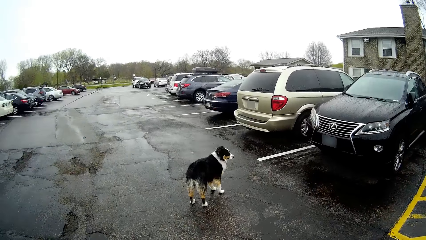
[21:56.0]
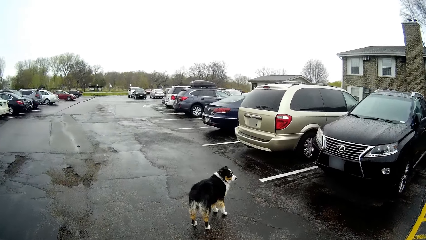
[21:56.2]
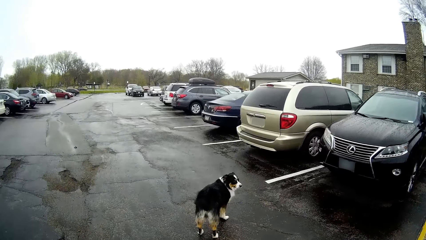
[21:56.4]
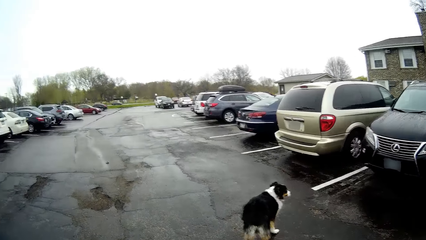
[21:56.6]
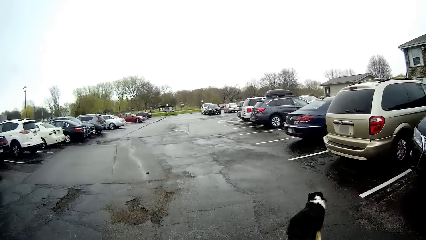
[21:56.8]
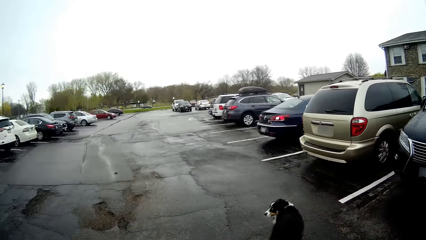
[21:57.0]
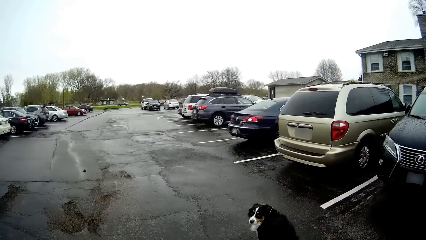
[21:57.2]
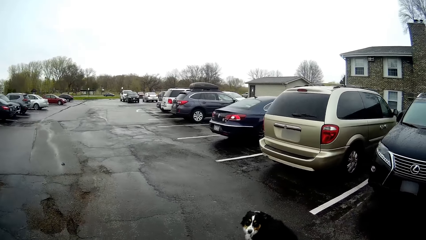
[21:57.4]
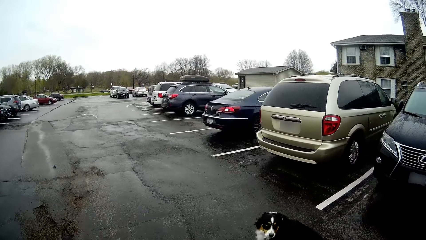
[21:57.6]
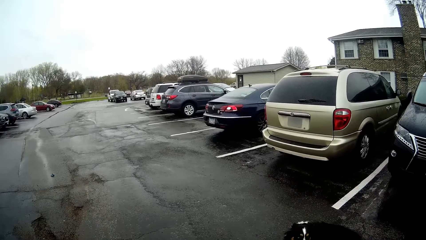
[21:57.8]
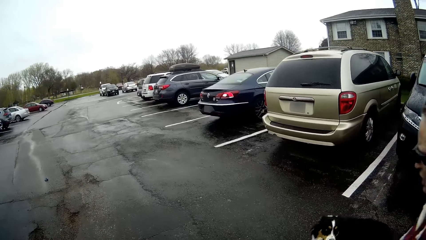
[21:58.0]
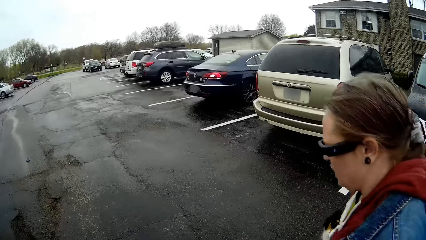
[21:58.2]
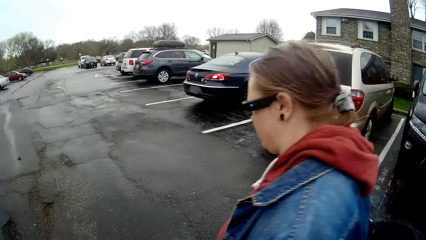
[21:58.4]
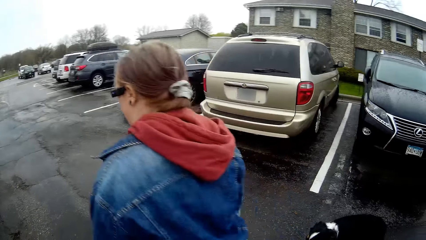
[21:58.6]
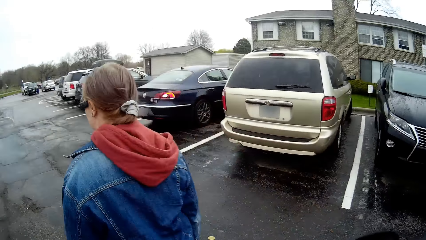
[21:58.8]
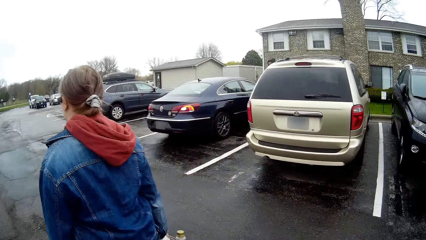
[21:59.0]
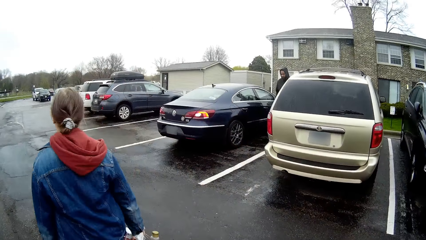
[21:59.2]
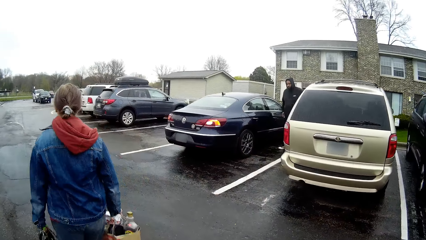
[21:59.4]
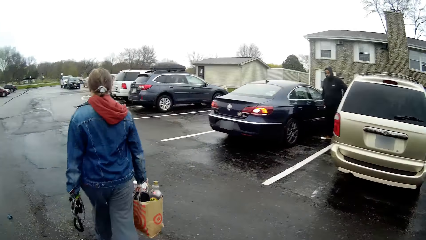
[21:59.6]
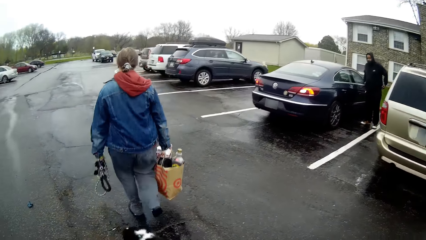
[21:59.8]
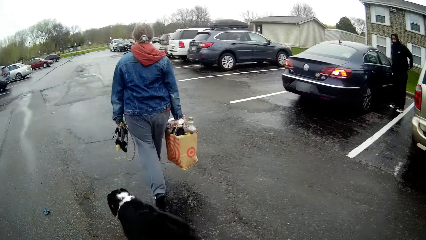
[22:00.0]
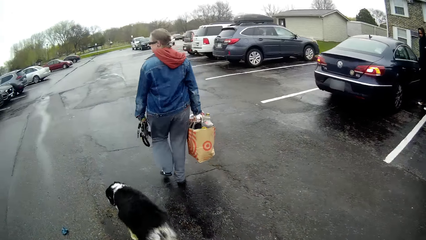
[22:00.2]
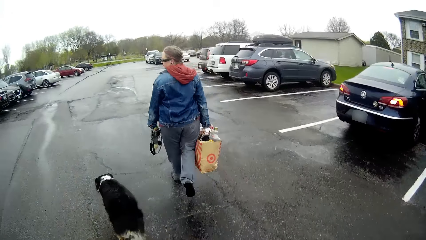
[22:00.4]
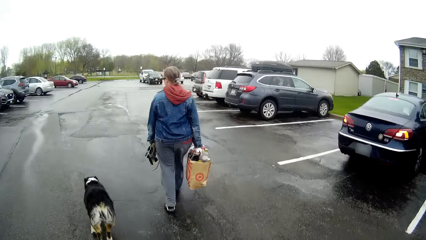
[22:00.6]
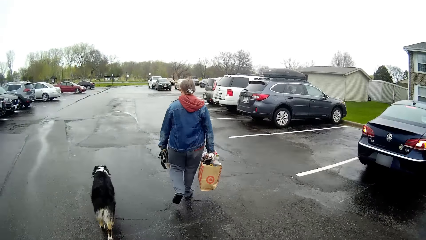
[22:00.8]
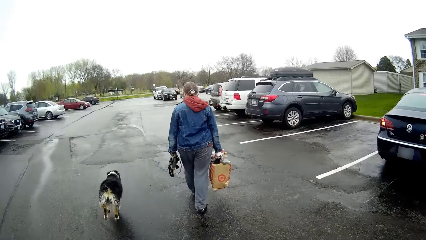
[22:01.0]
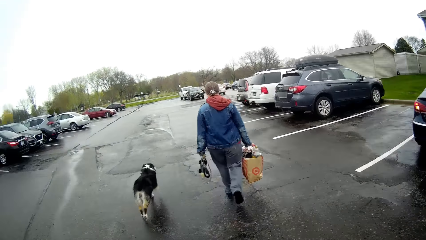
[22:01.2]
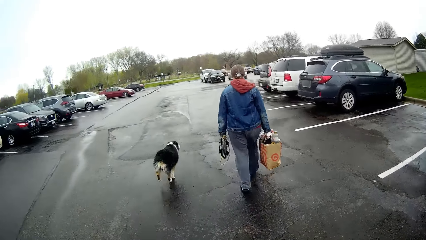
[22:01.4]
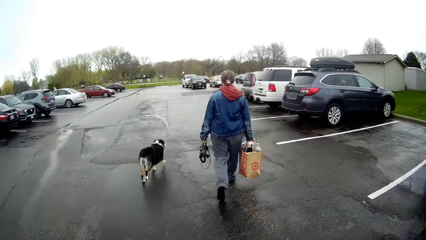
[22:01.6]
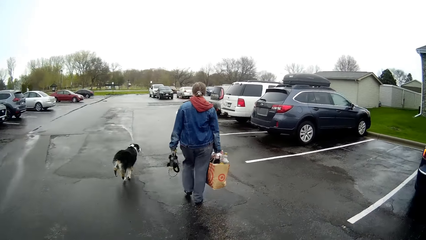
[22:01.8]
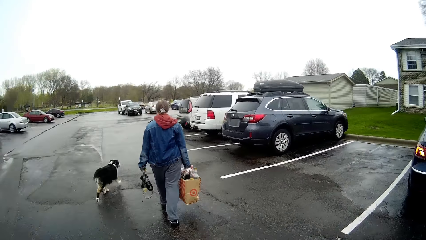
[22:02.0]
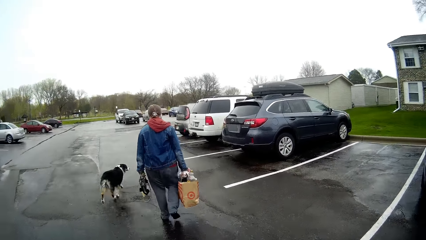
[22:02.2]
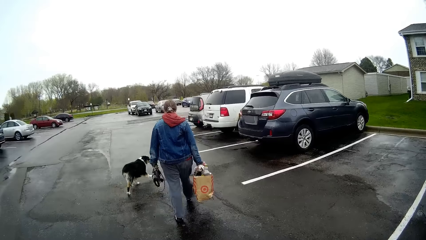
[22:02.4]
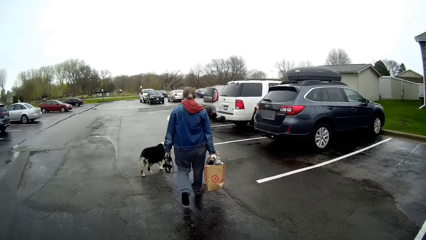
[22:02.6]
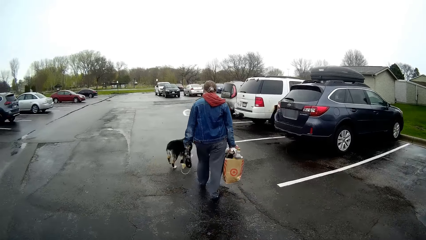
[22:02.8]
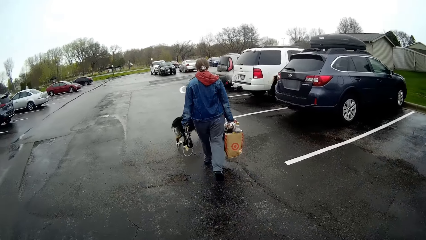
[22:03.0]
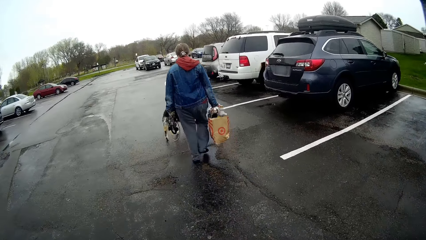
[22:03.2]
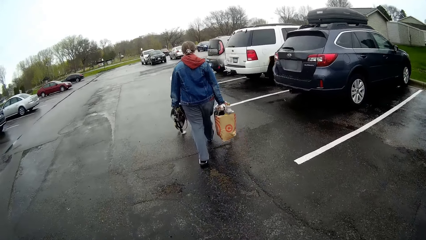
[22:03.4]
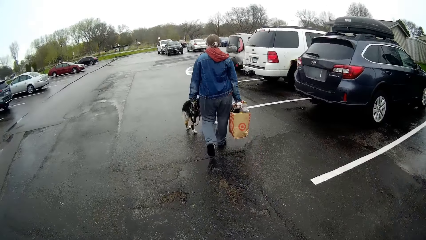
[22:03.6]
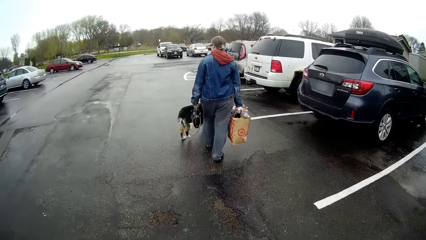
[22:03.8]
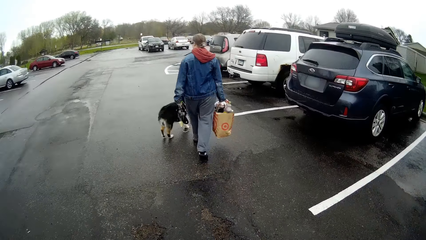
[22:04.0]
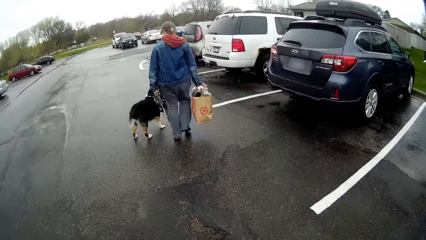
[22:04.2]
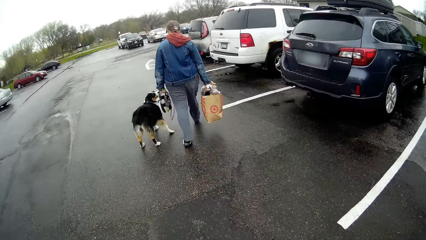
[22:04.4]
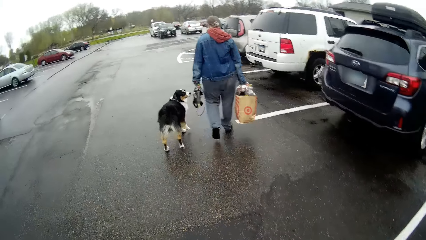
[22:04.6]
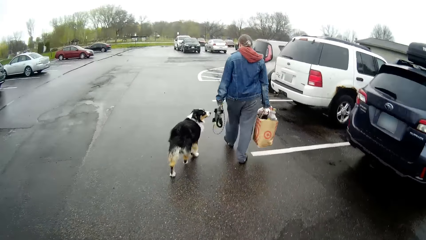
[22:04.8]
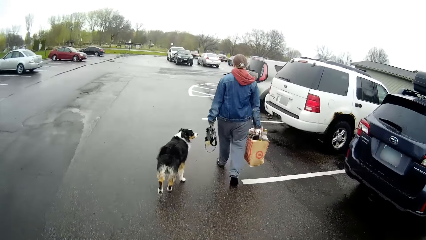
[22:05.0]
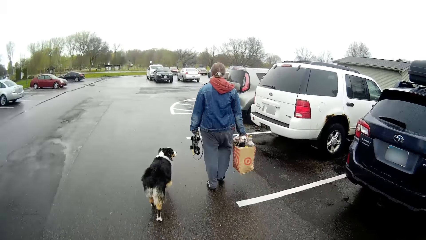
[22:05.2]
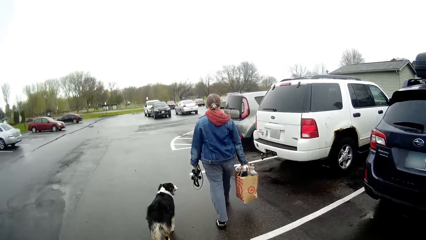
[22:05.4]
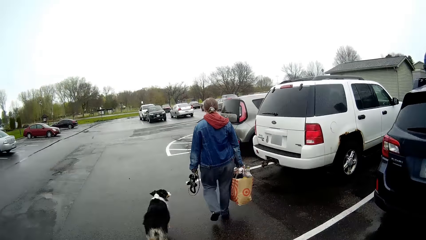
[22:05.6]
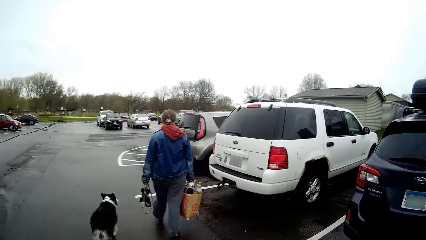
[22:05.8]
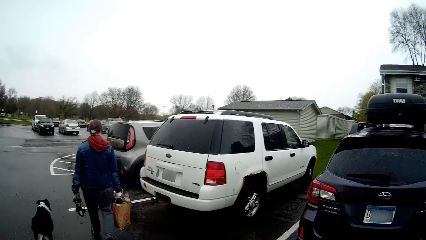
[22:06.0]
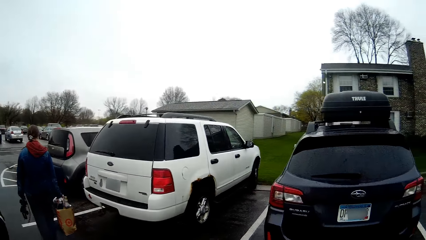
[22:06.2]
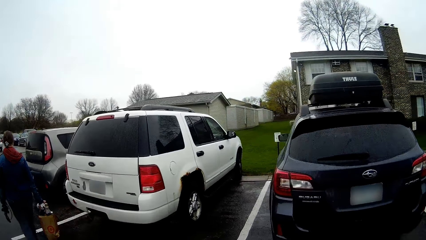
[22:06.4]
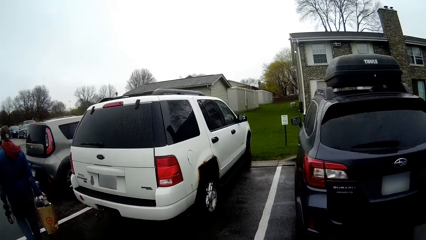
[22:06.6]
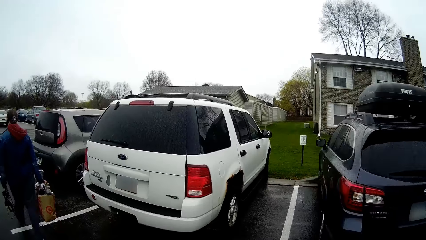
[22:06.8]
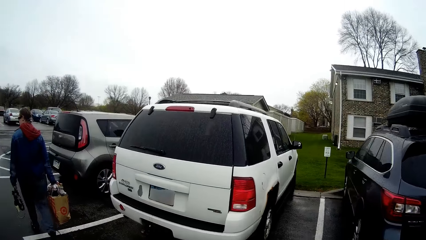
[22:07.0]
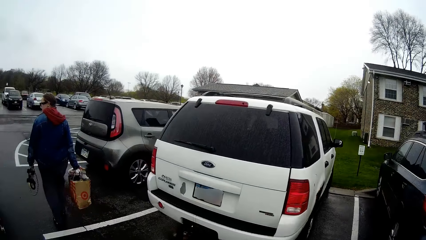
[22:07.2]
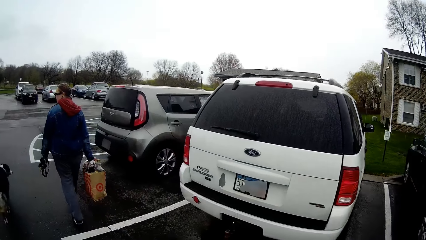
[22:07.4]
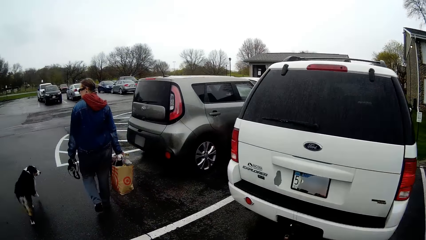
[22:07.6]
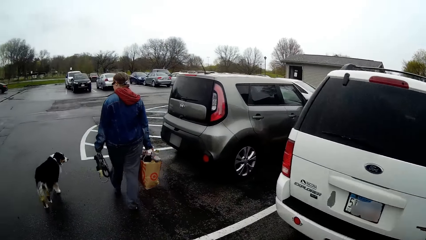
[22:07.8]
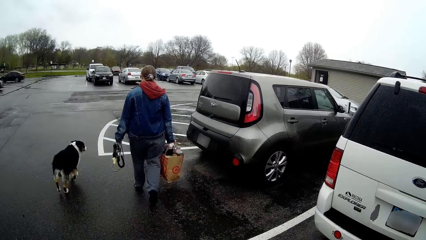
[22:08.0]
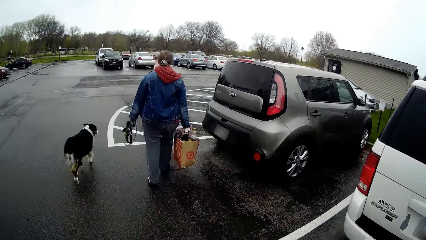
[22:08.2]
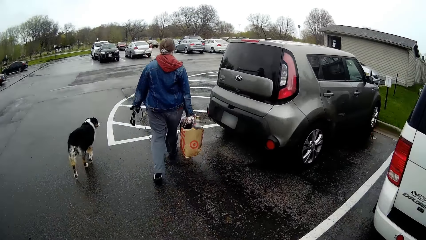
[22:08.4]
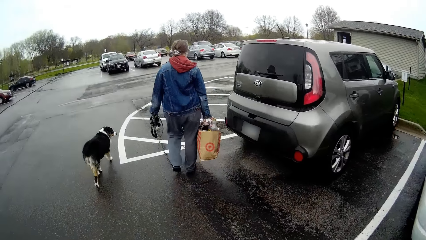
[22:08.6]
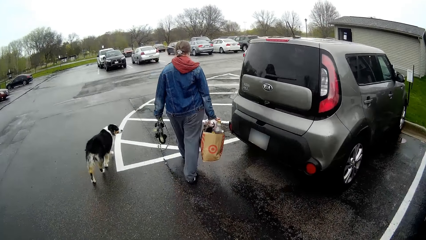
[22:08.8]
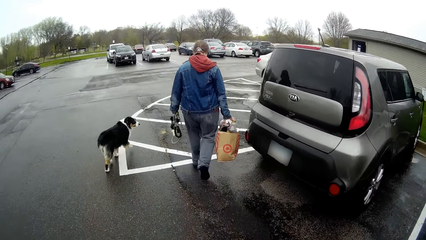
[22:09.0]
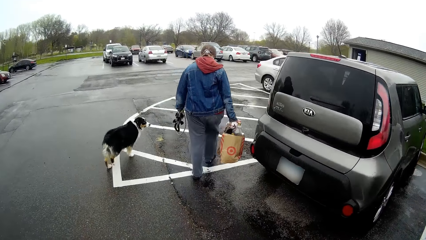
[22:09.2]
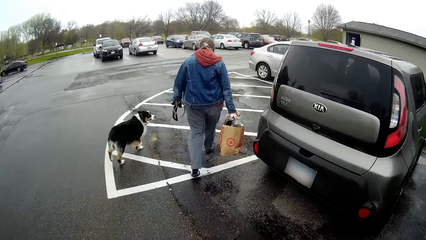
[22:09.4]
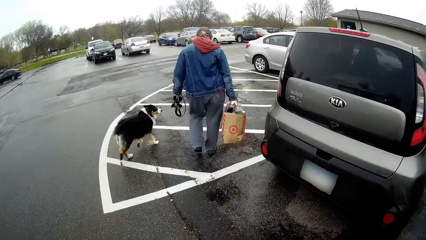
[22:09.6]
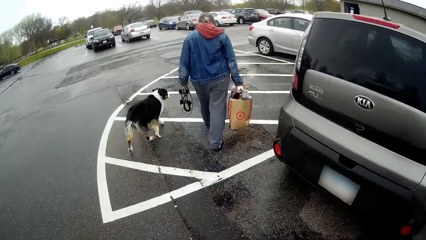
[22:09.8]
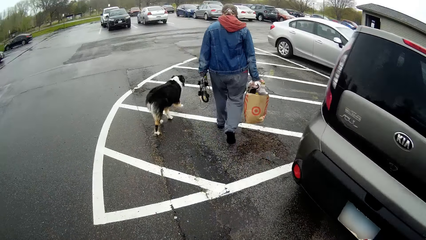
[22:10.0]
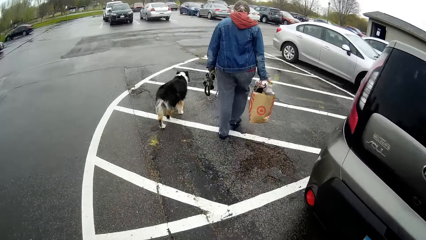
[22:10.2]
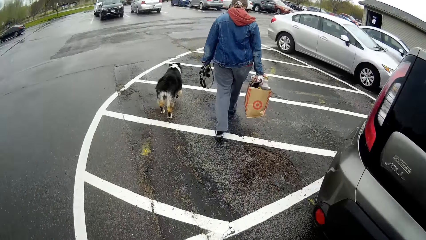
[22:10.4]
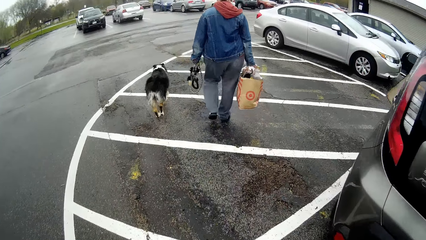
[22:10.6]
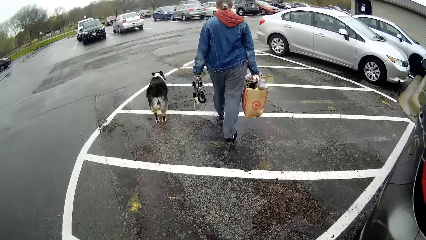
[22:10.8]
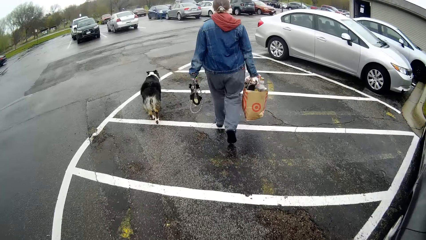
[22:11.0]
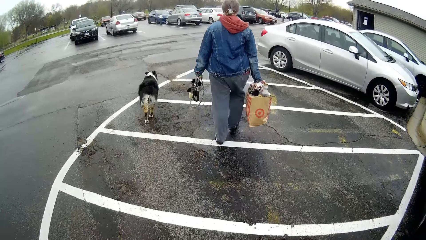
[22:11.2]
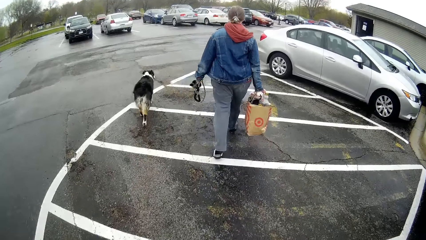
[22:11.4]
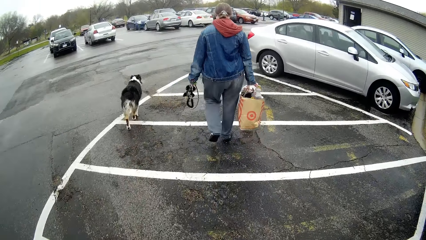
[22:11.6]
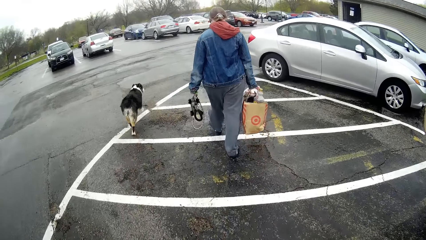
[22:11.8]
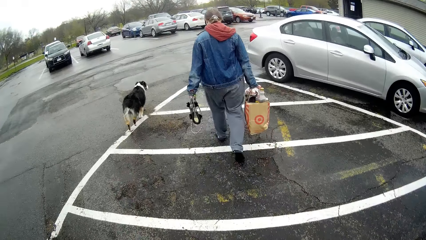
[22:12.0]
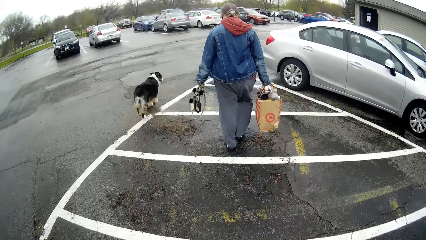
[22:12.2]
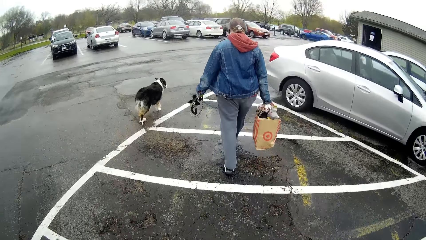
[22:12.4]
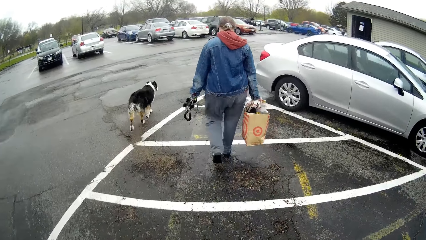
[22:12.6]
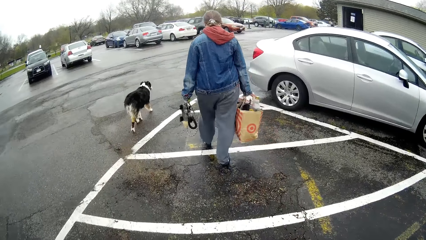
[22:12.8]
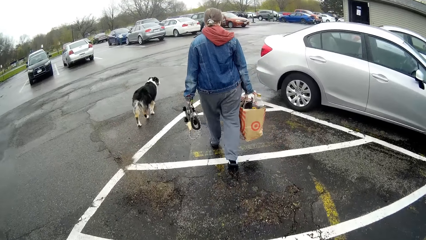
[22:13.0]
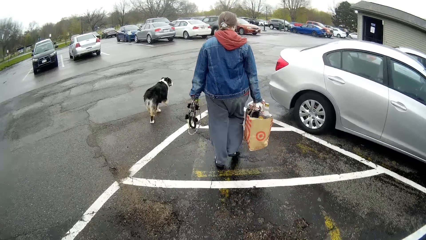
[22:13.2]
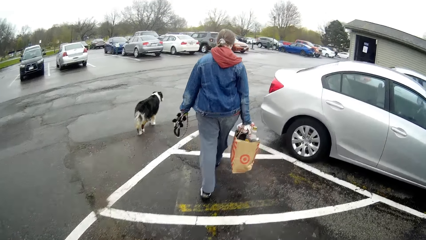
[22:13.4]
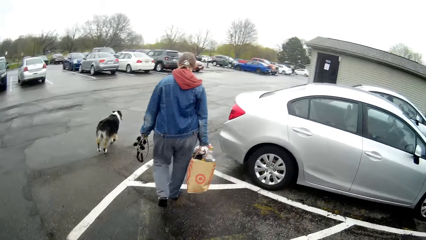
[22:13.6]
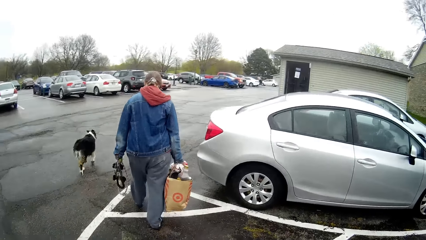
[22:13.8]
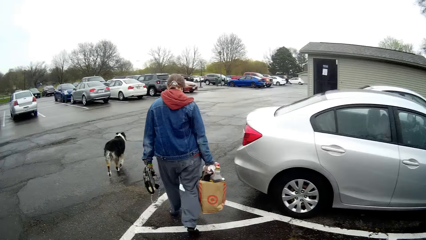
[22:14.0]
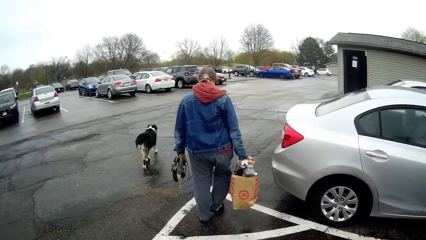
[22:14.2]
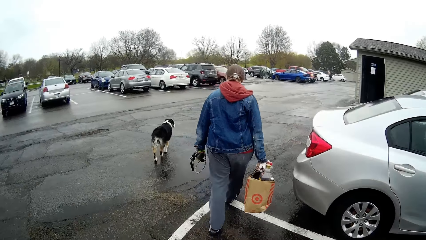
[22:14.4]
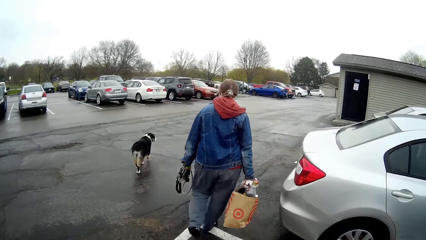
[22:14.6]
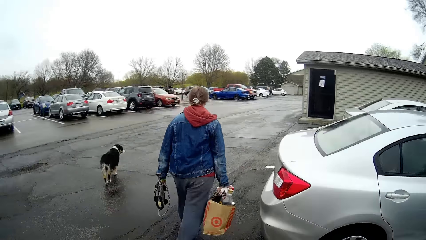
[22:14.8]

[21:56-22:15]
A woman converses with a dog. The camera wearer looks at the woman. The woman runs. The camera wearer walks. The dog runs past the woman. The camera wearer walks again and looks around.
